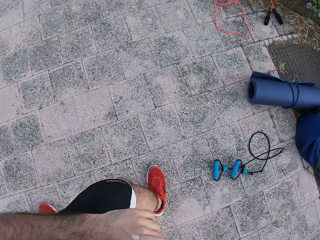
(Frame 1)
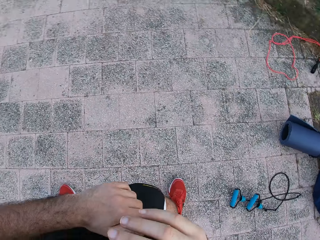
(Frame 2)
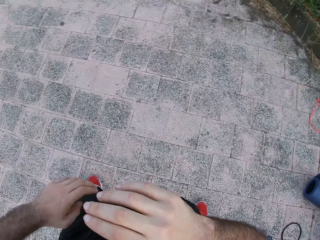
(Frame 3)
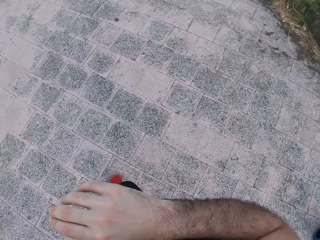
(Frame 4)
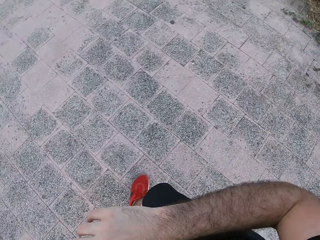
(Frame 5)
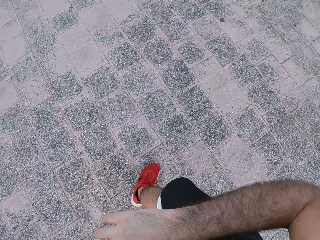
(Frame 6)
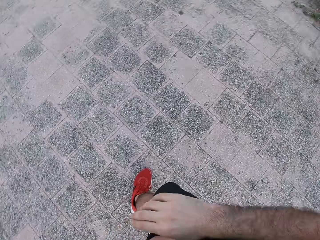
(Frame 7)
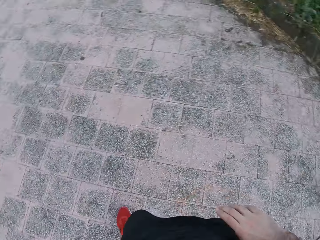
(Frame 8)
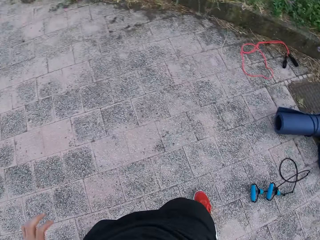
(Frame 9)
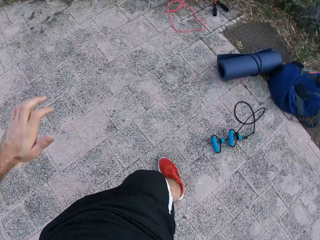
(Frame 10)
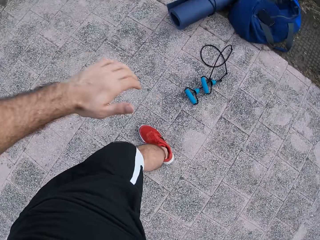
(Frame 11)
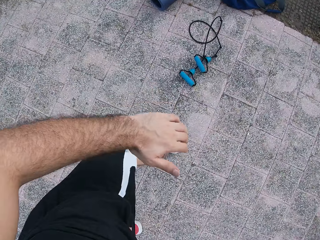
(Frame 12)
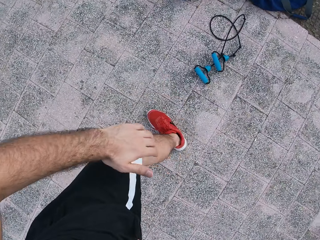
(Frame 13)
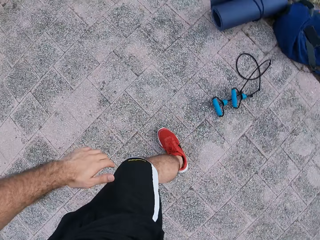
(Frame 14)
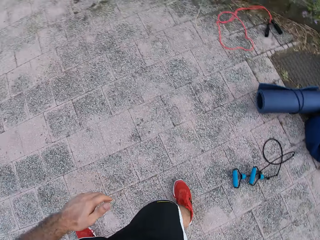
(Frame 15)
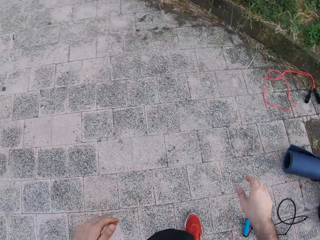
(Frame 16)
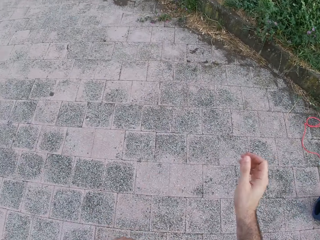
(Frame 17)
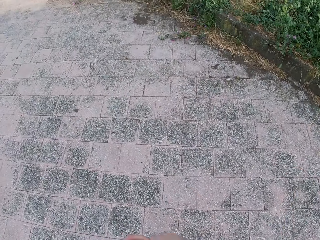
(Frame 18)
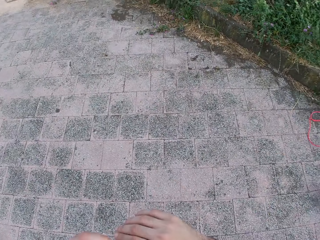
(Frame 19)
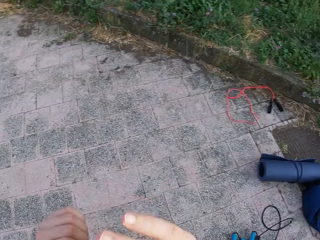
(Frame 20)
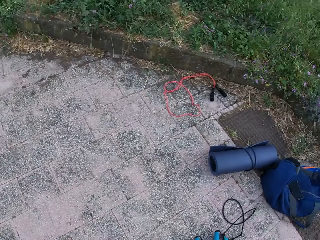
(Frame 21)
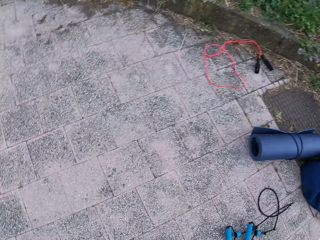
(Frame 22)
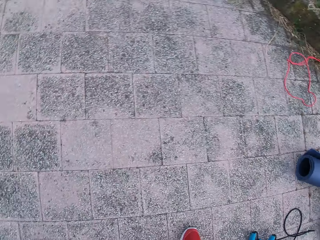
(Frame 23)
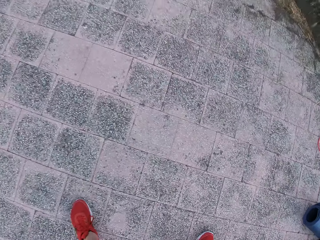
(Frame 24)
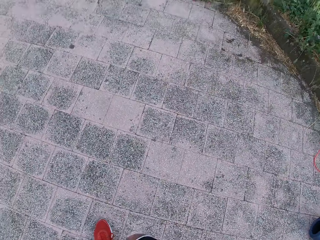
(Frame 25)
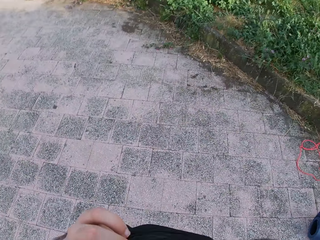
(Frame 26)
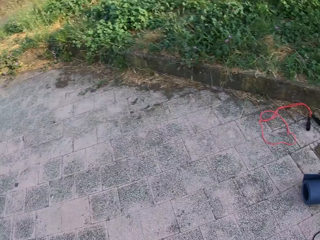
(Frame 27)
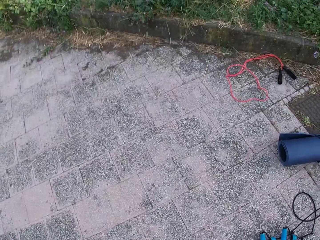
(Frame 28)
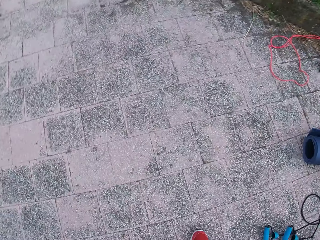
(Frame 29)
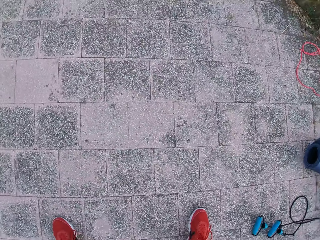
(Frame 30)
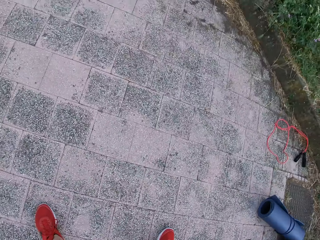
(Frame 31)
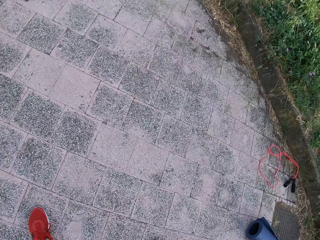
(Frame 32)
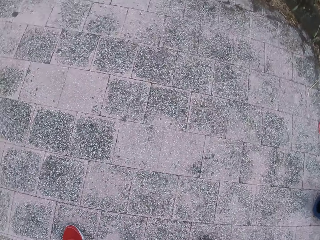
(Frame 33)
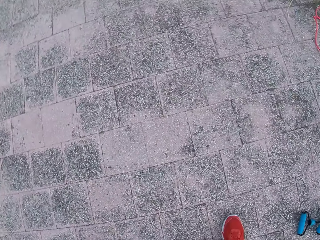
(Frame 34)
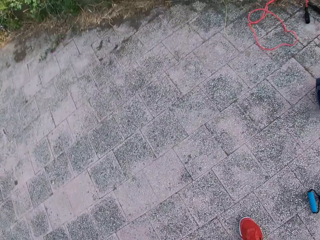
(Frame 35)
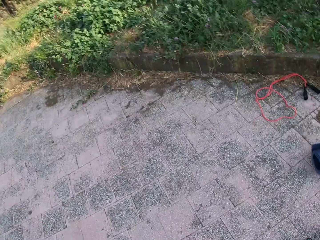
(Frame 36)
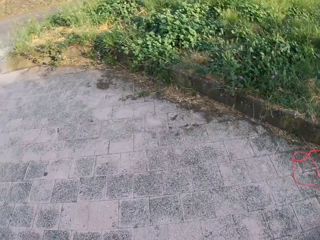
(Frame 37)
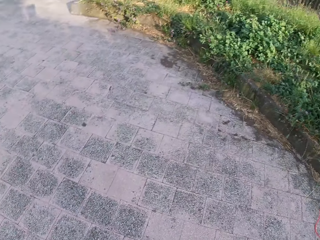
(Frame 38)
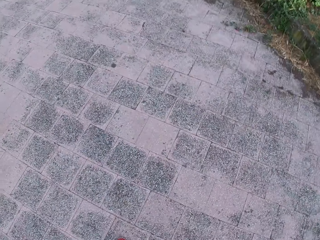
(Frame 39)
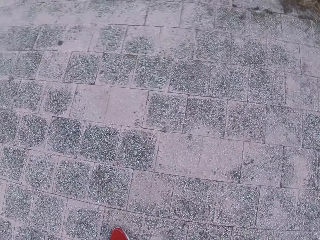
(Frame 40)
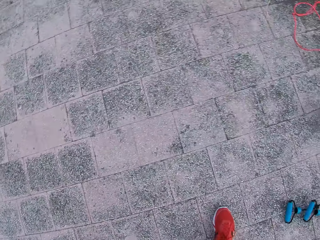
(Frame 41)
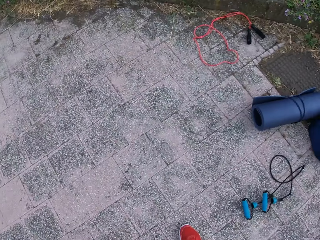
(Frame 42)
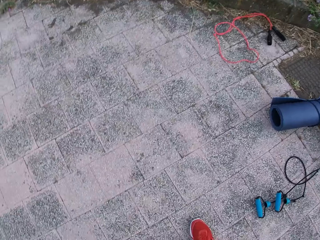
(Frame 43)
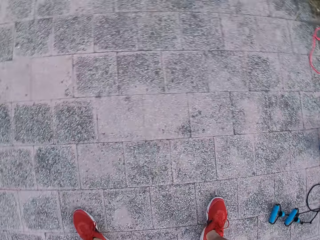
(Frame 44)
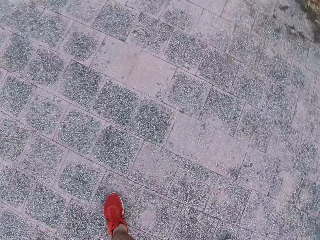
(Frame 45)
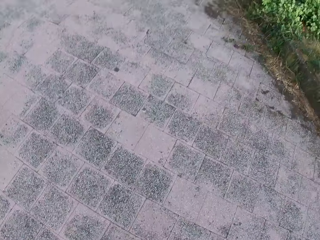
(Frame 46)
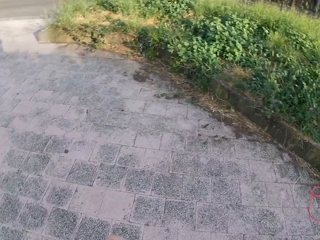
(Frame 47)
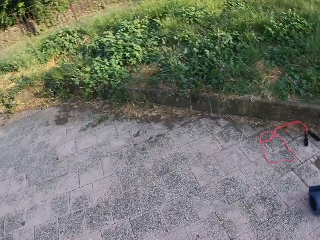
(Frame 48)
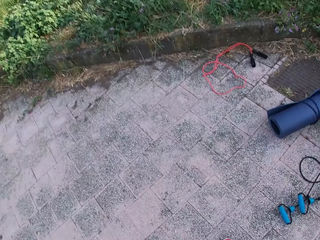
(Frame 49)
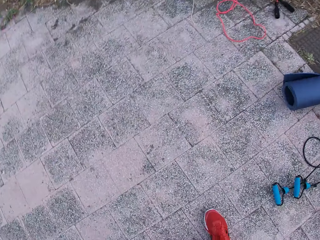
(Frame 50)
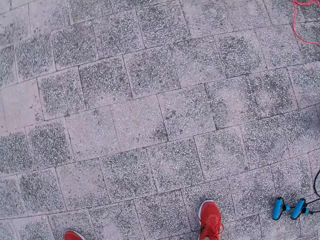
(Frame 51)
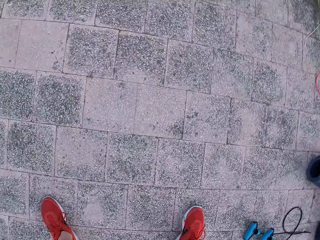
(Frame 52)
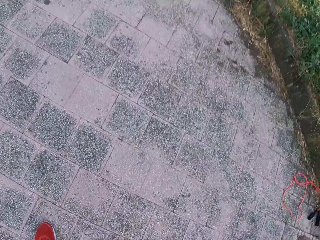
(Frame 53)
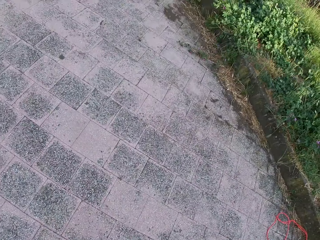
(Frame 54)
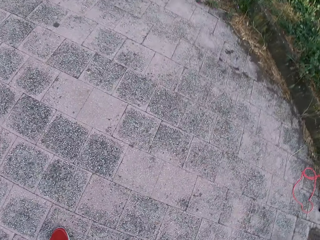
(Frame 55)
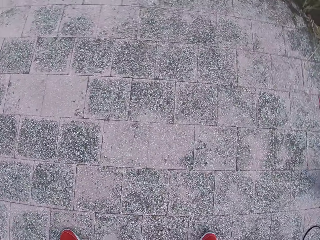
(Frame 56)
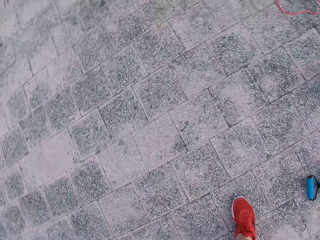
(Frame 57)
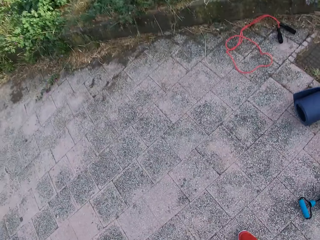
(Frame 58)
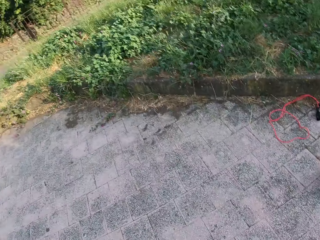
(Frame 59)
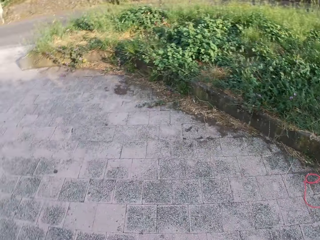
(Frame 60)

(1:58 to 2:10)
The camera wearer swings his hips sideways. He lifts the right hand, stretches the whole body and looks around.

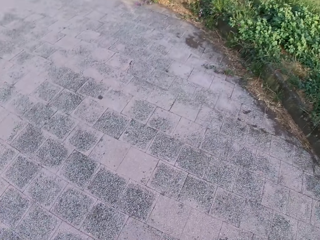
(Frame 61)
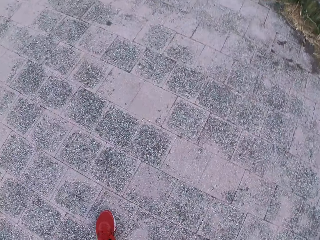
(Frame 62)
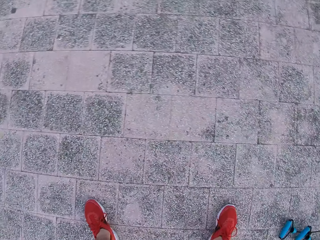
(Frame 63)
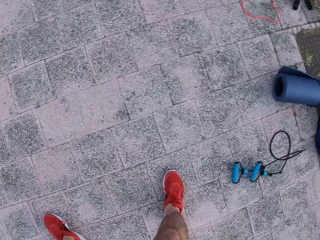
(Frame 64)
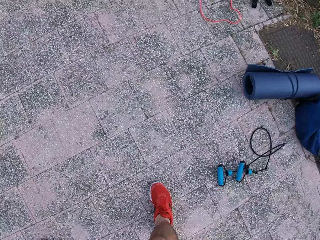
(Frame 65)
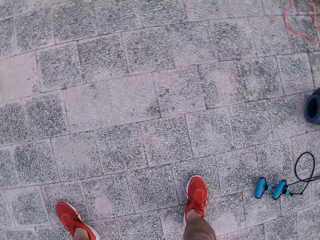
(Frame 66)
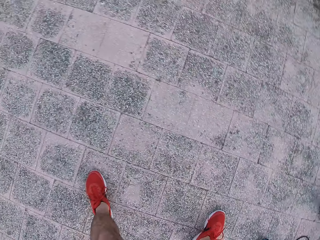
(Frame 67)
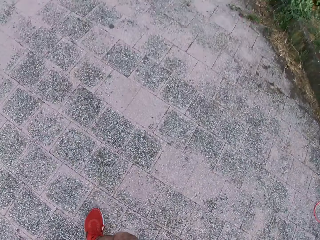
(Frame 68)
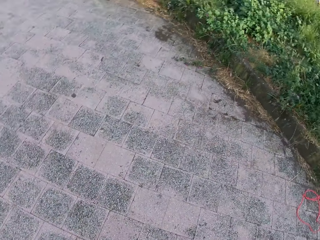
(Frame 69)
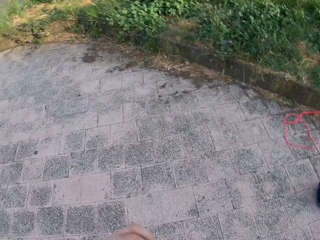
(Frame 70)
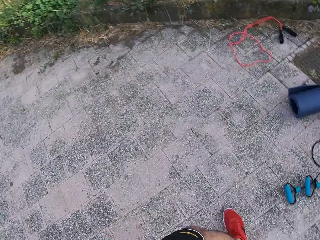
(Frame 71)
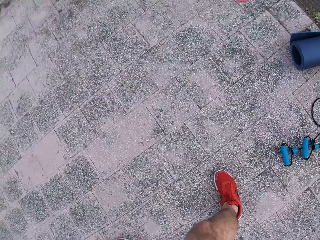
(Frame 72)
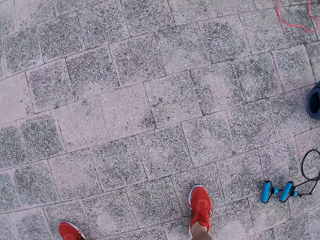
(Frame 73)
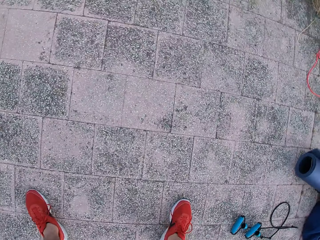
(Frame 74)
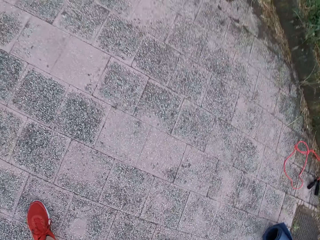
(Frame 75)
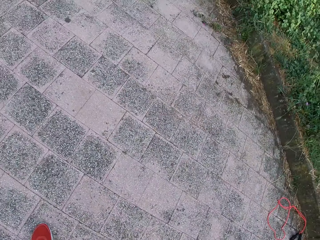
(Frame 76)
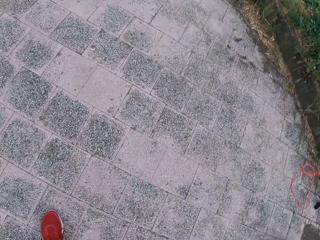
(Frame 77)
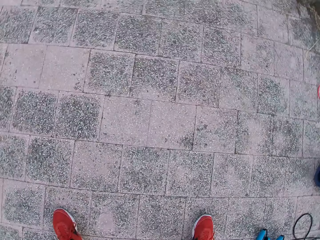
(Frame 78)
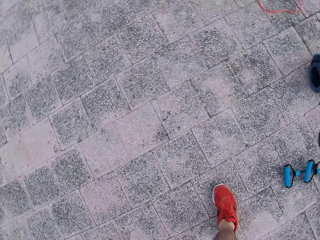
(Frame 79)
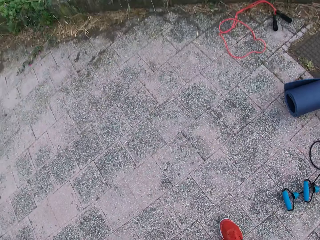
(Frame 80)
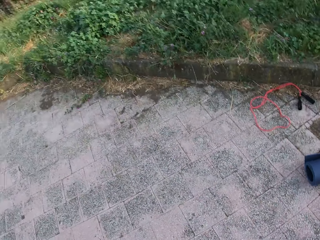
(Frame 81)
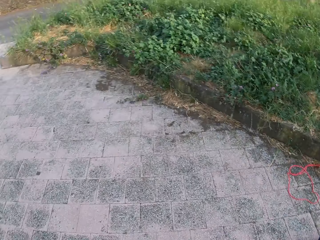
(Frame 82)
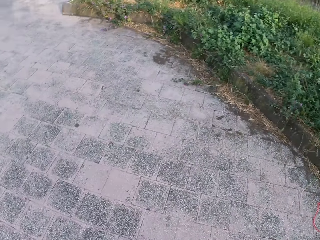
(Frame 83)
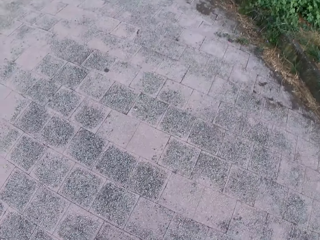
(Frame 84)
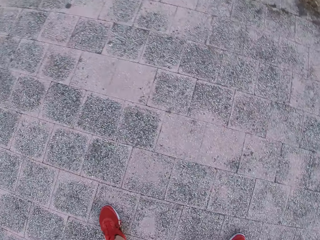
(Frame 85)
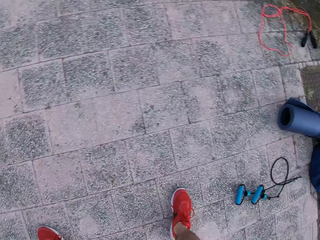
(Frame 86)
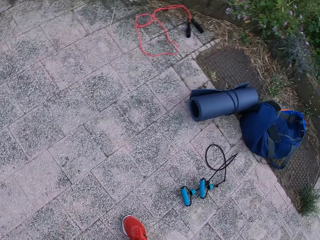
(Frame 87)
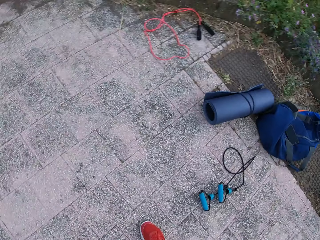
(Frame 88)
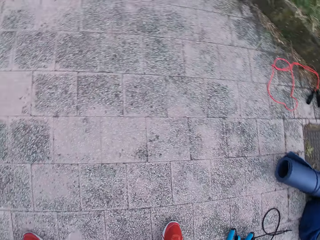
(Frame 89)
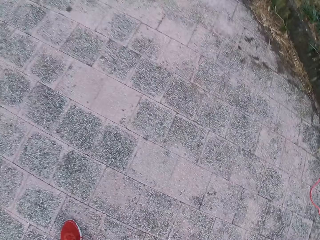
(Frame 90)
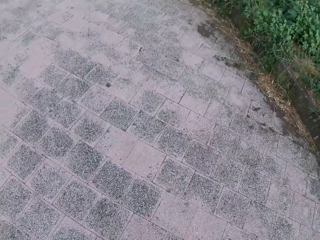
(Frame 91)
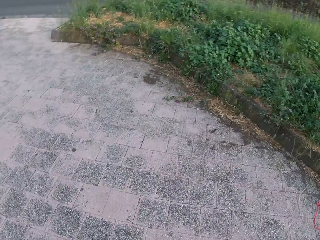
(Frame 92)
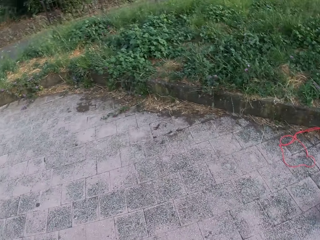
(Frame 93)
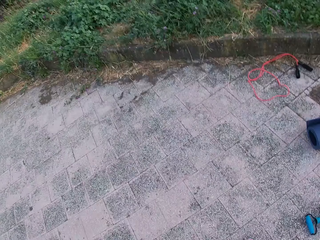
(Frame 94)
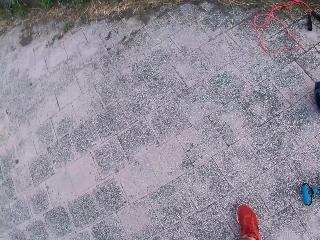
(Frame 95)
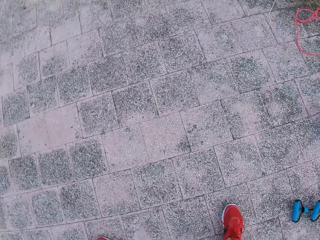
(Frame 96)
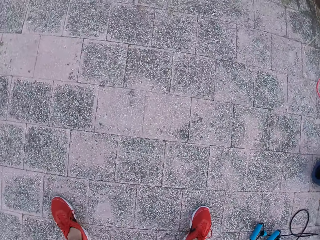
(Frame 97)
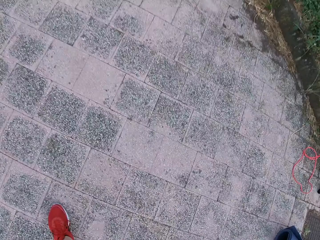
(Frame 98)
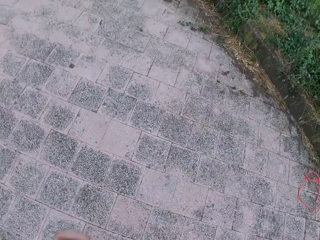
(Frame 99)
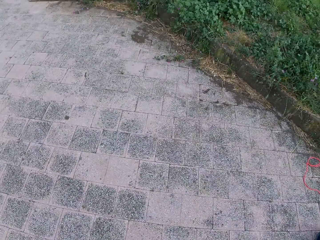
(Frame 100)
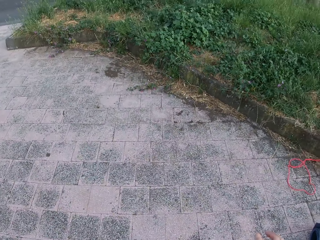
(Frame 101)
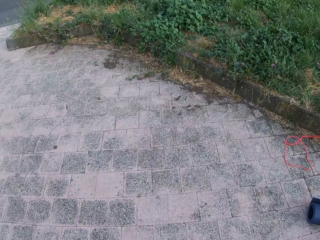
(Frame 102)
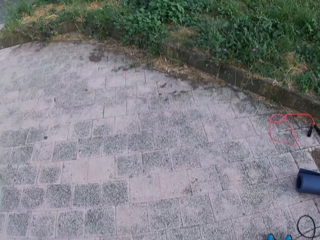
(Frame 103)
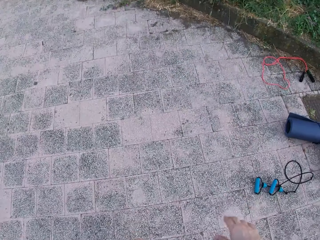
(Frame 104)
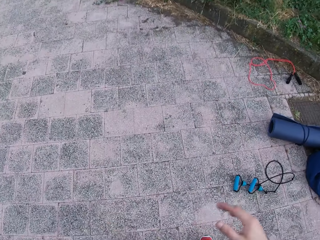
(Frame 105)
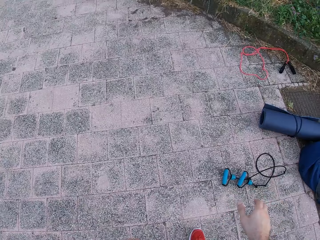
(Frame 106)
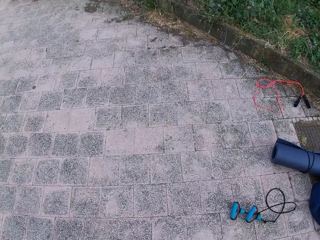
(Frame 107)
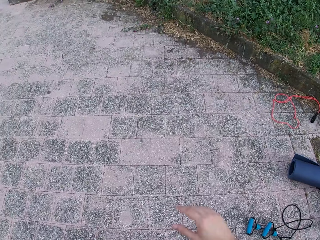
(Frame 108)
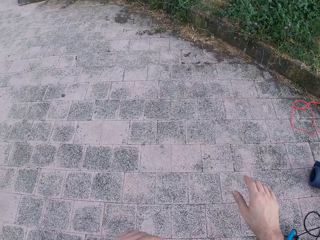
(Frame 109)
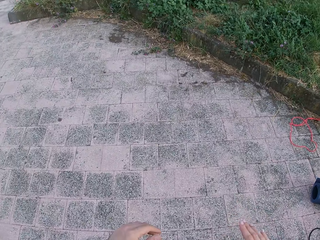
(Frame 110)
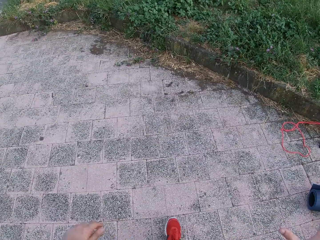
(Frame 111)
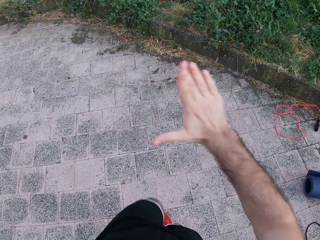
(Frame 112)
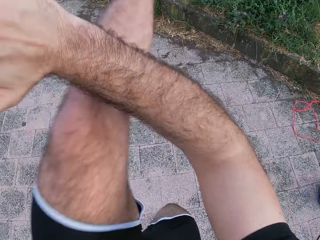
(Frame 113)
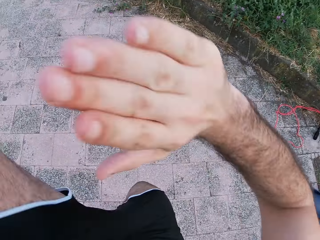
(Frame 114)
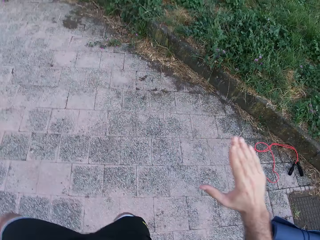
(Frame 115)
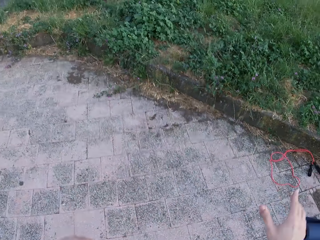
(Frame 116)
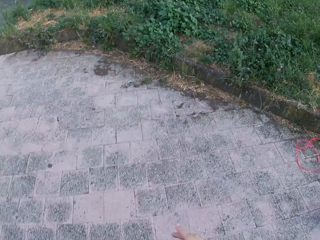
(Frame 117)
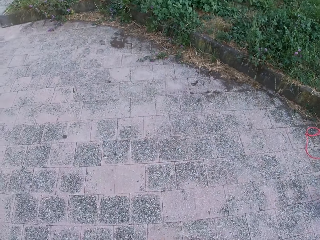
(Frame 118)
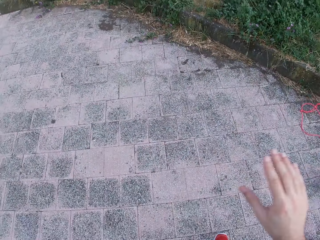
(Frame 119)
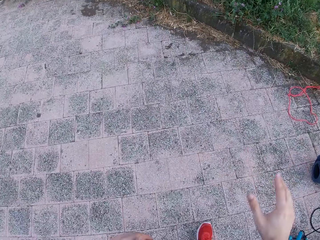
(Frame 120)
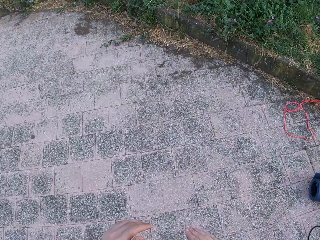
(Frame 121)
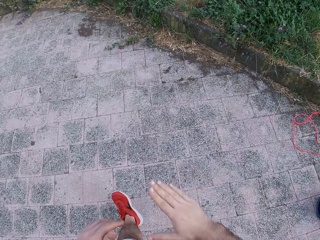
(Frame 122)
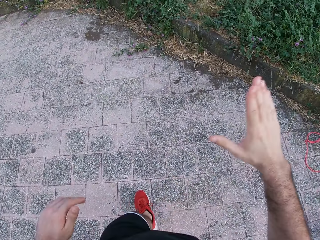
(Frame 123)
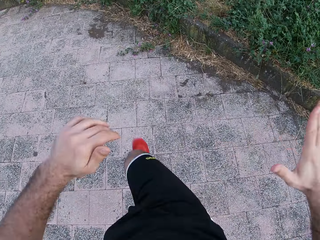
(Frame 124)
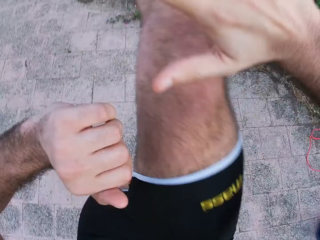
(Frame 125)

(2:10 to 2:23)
The camera wearer swings the right hand. They lift the right hand. They lift the left leg. They kick frontwards. They move both hands. They look around. They move both hands.
